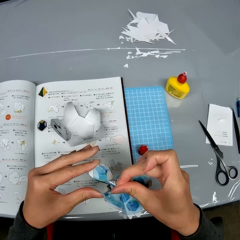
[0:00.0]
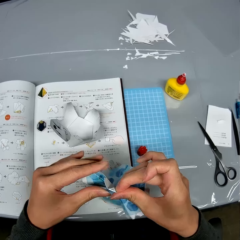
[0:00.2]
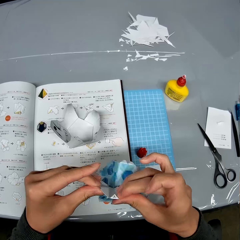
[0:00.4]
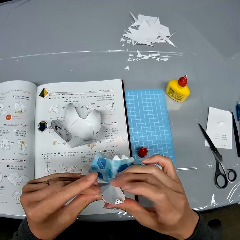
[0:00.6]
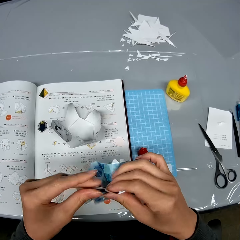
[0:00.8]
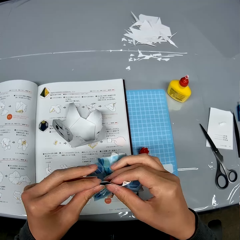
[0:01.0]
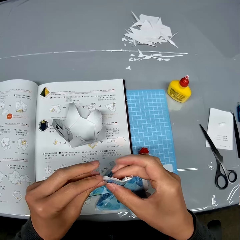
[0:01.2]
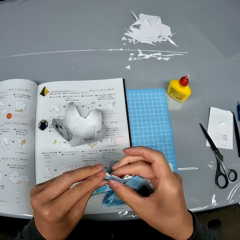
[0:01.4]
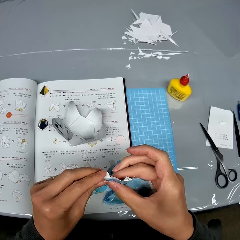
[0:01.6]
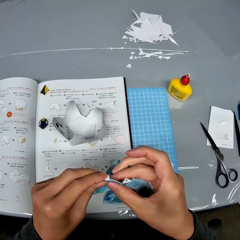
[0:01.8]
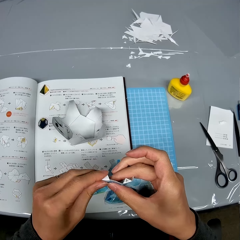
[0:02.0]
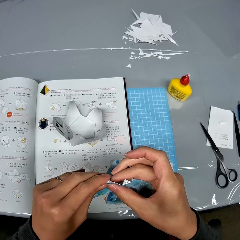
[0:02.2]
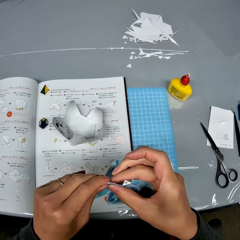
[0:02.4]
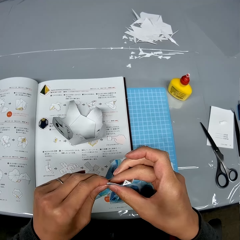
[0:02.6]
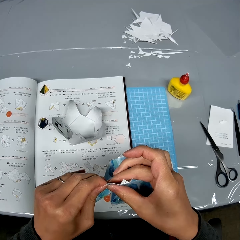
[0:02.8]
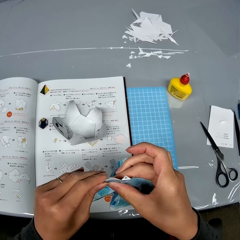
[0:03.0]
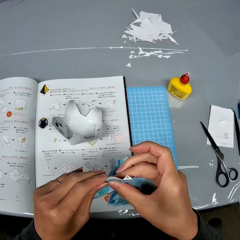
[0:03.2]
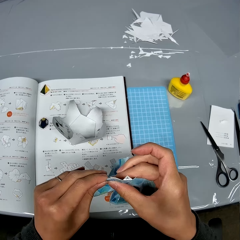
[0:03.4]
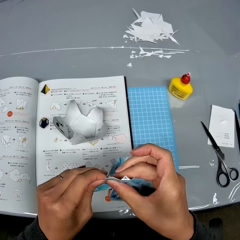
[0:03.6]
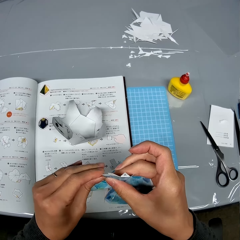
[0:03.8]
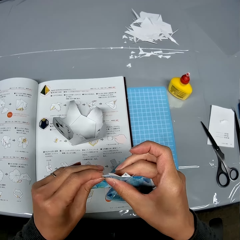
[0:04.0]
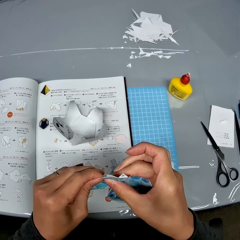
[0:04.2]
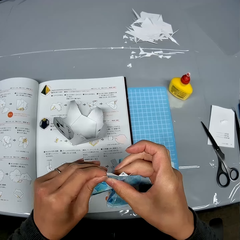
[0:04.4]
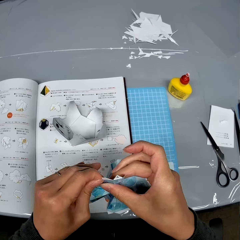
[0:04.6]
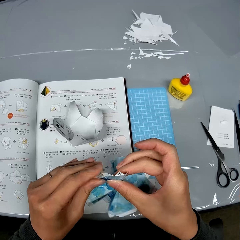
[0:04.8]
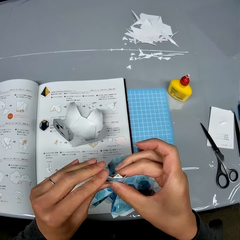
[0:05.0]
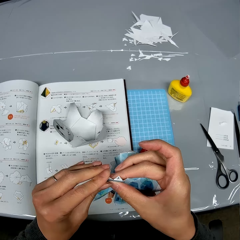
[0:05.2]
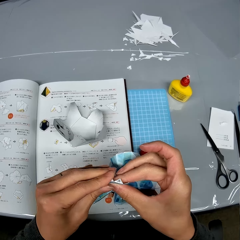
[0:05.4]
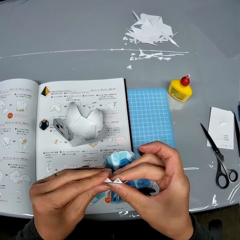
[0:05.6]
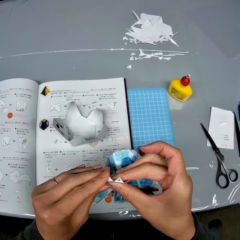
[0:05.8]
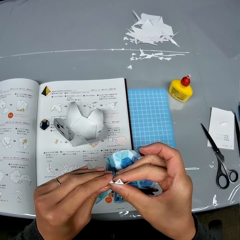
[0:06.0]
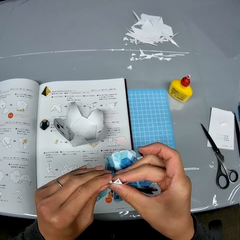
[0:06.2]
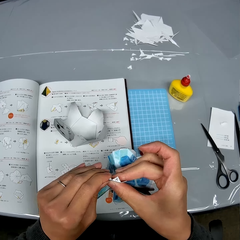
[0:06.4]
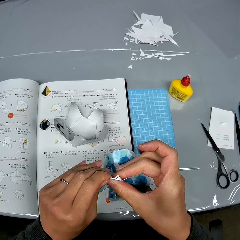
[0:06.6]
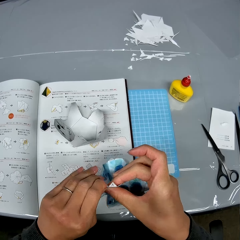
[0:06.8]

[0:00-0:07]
The camera wearer holds a paper model or craft in their hand. They fold the edges of the paper craft with their hands in a room.

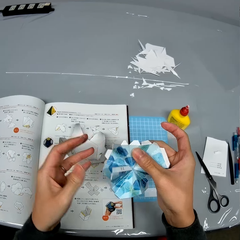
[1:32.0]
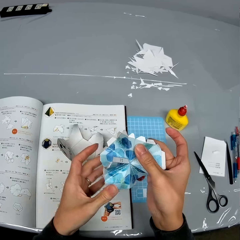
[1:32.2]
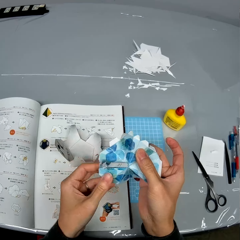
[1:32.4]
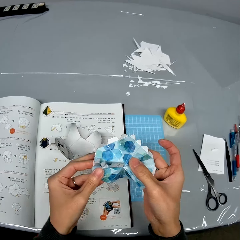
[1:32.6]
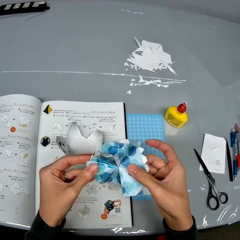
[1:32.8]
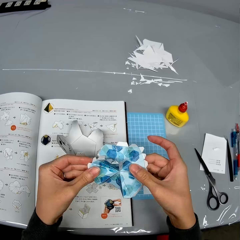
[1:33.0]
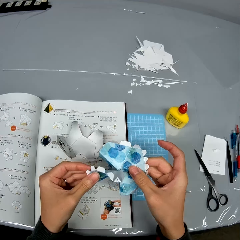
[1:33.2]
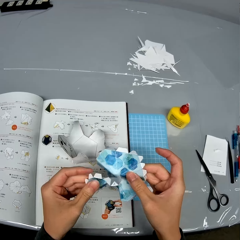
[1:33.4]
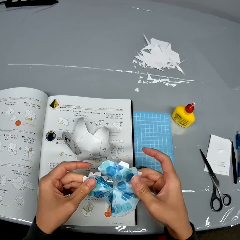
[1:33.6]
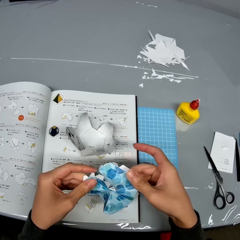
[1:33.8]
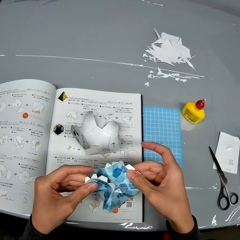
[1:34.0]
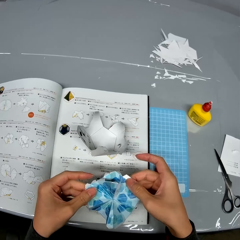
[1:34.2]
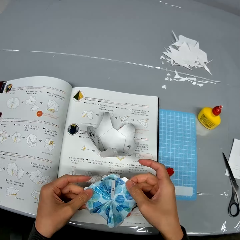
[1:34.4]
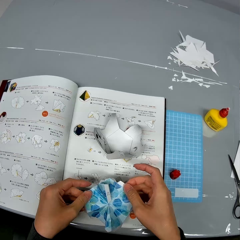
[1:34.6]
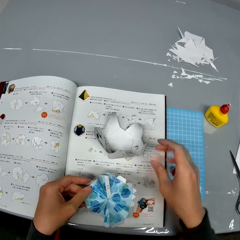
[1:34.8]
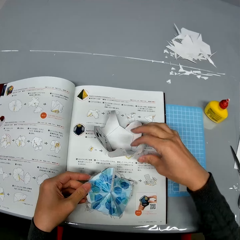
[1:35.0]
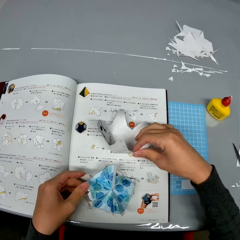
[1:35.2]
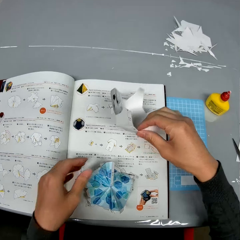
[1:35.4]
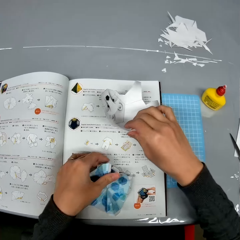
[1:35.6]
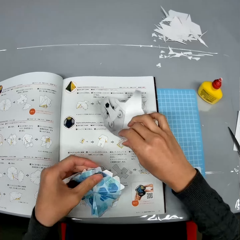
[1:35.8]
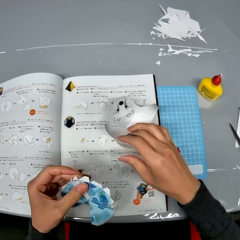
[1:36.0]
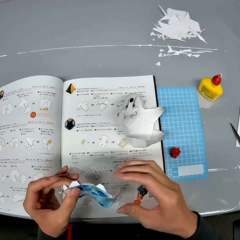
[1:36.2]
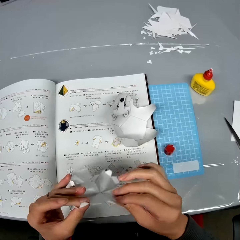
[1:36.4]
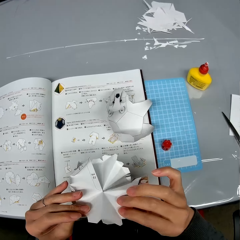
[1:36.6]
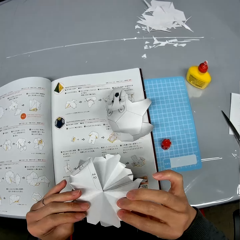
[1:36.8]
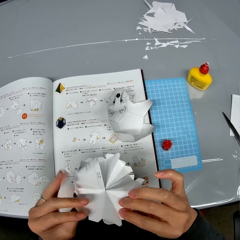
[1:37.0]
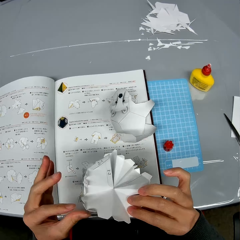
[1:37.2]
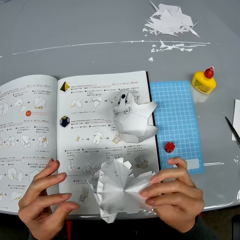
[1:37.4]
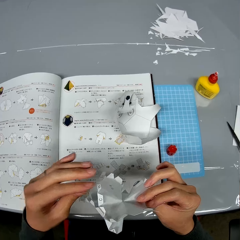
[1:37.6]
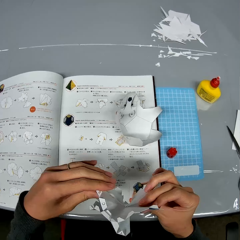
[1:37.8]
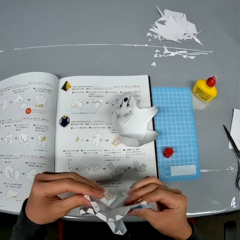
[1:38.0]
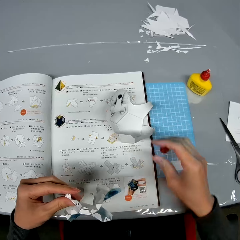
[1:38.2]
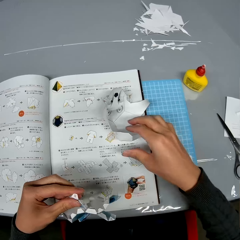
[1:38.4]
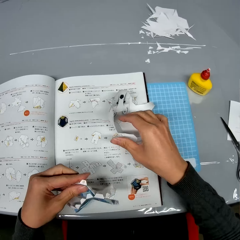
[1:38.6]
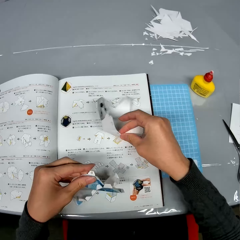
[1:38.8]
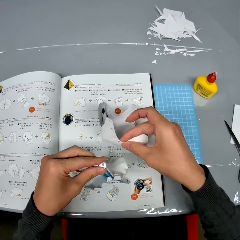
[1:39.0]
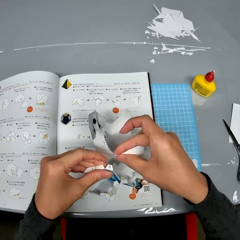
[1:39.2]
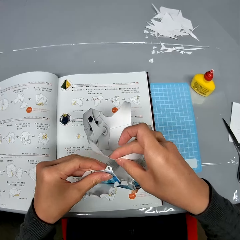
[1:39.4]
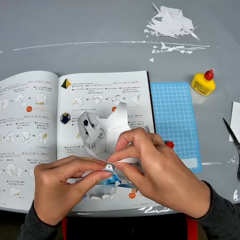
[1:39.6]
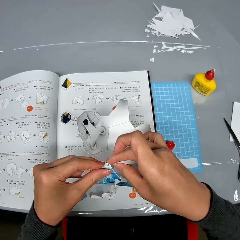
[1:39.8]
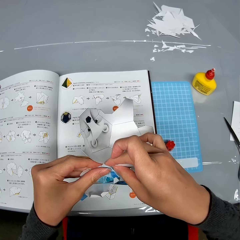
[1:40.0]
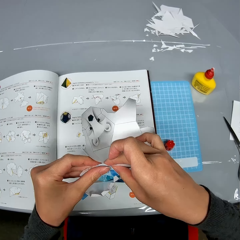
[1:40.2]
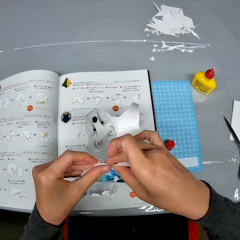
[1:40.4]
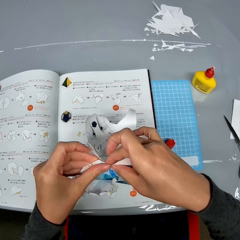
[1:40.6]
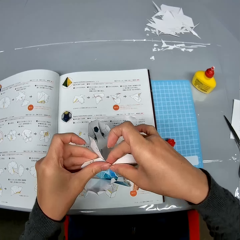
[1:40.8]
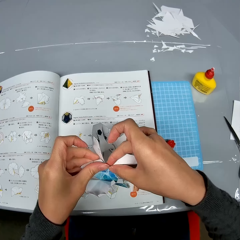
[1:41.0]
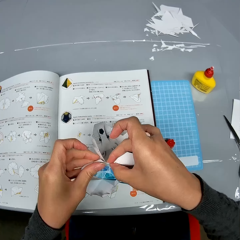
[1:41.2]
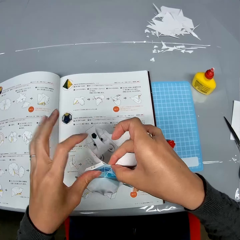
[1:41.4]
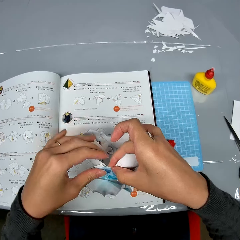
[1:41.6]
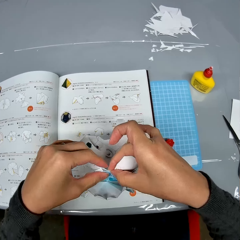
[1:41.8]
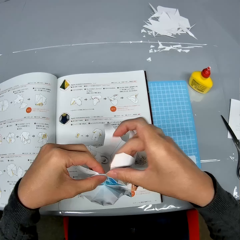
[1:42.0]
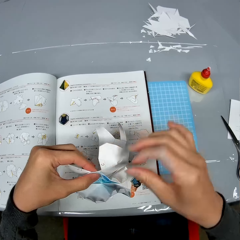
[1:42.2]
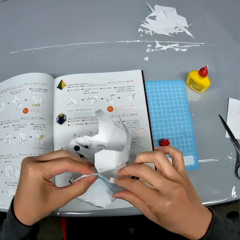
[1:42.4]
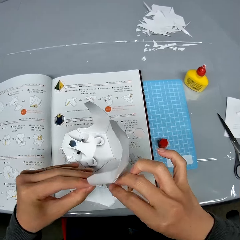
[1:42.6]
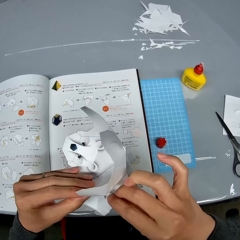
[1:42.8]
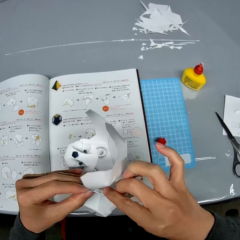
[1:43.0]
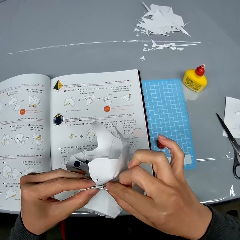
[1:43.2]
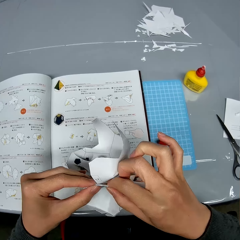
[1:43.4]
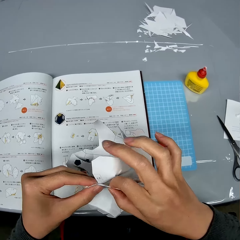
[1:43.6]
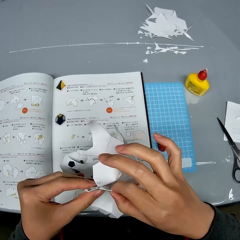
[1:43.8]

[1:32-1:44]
The camera wearer rotates the paper model or craft. She drops the paper craft on a manual. She takes the paper model. She touches another paper craft on the manual. She puts down the paper model. She takes the paper model. She holds the first paper craft with both hands. She turns the paper model and looks at the paper model. She takes the paper model. She holds the two paper crafts with her hands. She sticks the paper model together.

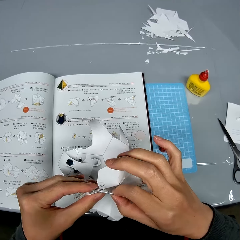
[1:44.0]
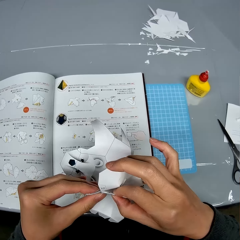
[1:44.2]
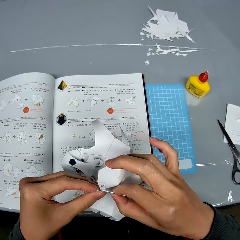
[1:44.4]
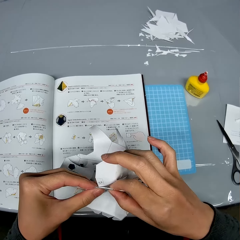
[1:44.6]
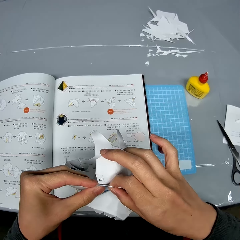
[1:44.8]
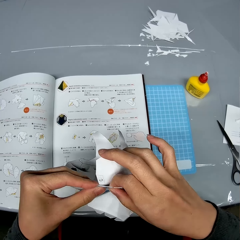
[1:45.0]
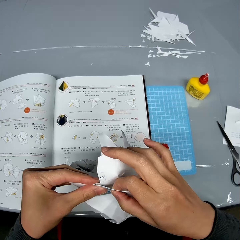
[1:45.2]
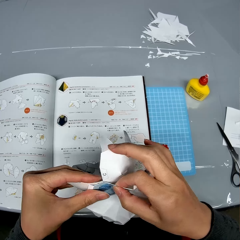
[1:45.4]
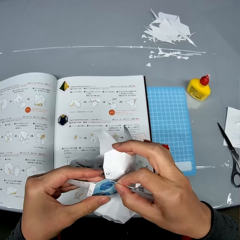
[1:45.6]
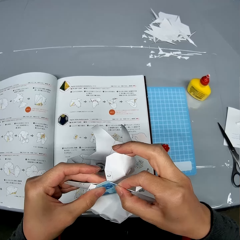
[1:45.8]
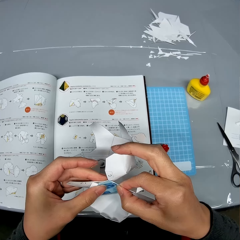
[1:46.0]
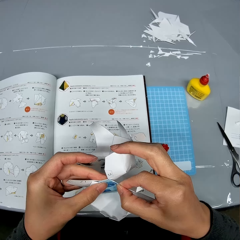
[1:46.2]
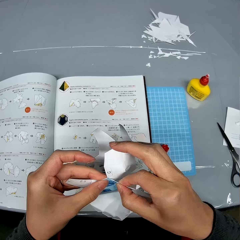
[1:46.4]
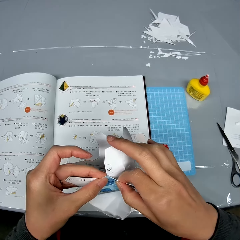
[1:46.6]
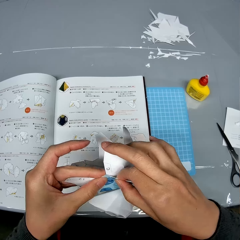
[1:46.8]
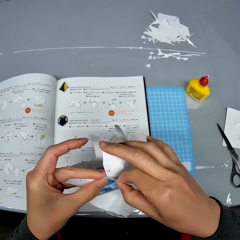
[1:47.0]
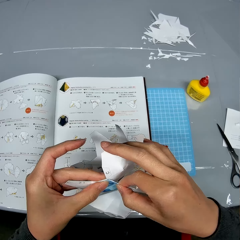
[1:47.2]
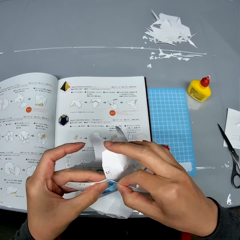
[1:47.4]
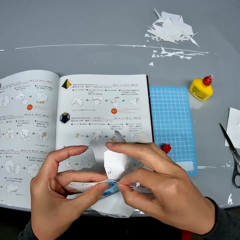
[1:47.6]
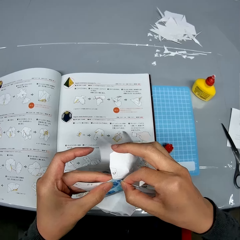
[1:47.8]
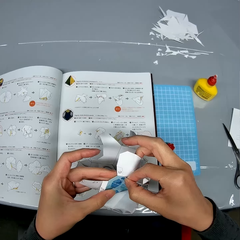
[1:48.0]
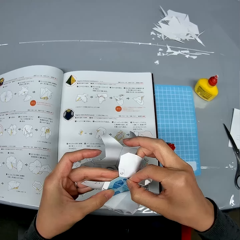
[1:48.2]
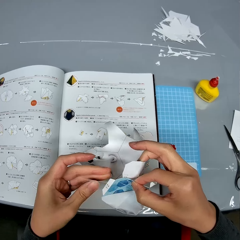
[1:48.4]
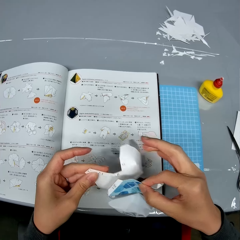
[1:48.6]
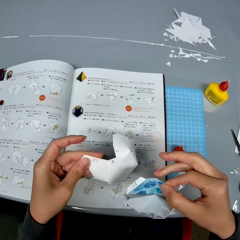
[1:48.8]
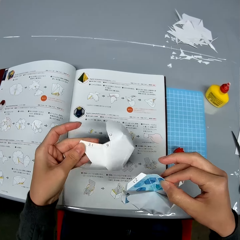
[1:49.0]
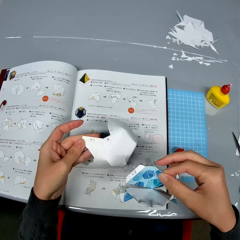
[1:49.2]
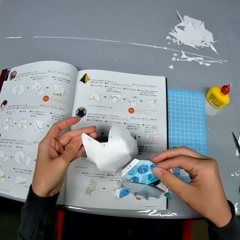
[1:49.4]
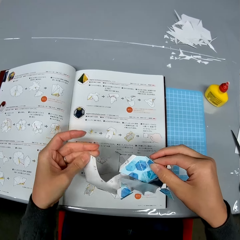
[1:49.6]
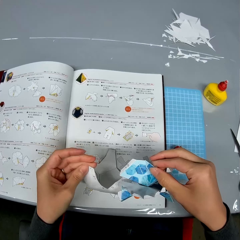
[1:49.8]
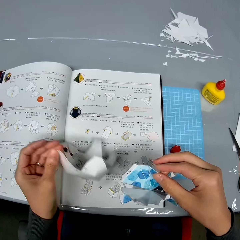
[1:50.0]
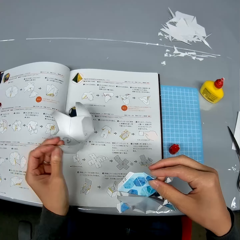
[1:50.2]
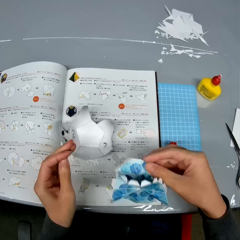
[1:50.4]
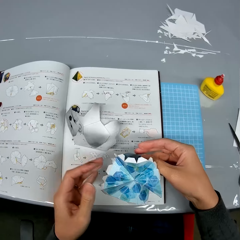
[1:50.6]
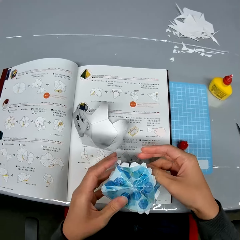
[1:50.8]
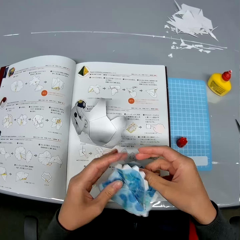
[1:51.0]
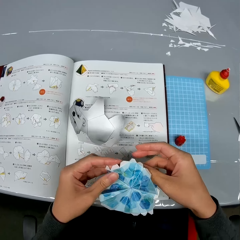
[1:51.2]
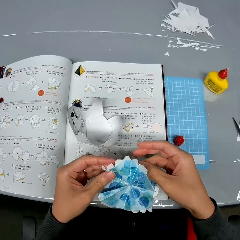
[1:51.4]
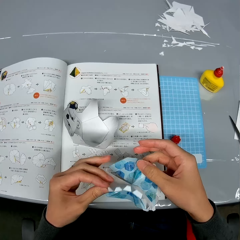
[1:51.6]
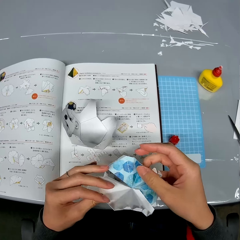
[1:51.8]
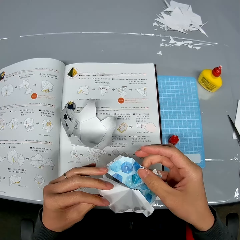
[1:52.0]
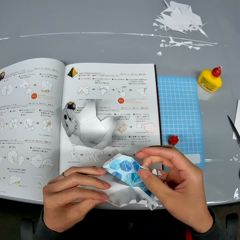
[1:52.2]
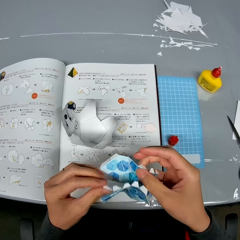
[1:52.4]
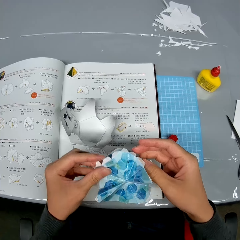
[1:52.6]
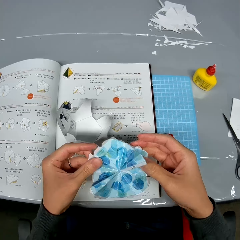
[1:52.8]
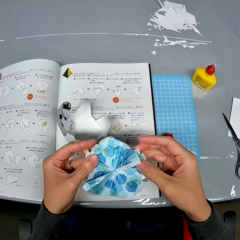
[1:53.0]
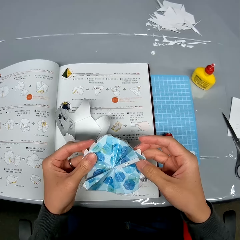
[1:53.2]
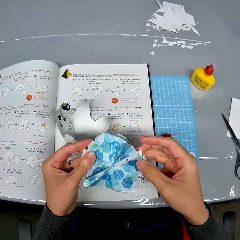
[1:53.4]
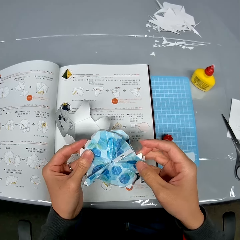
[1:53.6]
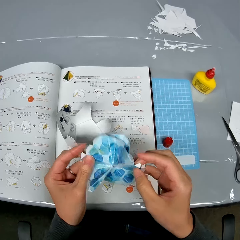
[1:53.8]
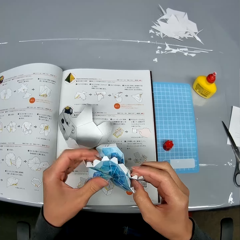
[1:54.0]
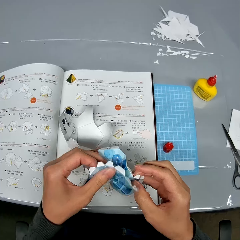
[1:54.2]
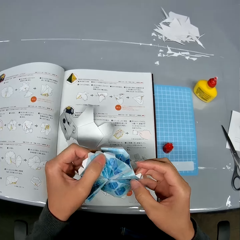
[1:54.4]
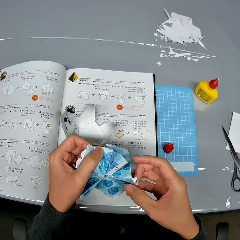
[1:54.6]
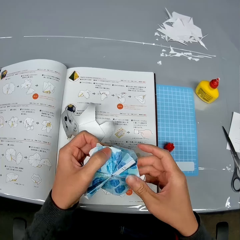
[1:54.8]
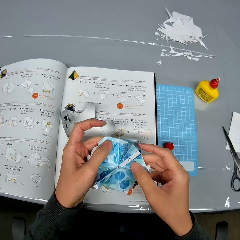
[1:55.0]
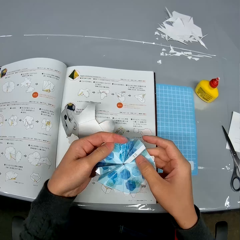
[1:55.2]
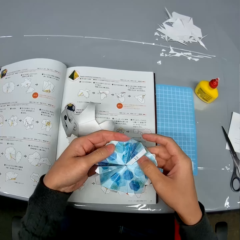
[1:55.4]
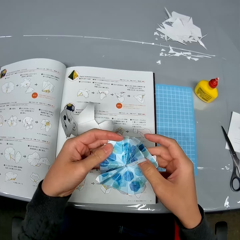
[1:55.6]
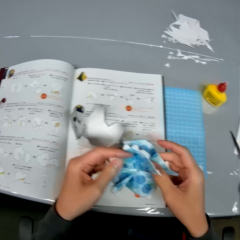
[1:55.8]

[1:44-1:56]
The camera wearer adjusts the paper crafts. She drops the second paper craft on the manual. She holds the first paper craft with her two hands. She looks at the paper model.
